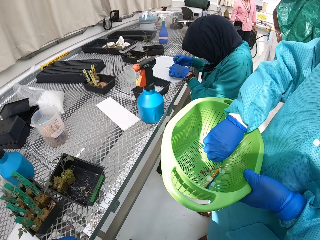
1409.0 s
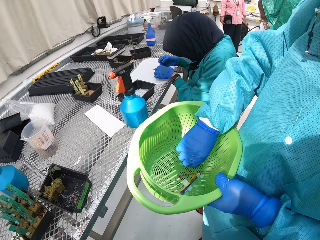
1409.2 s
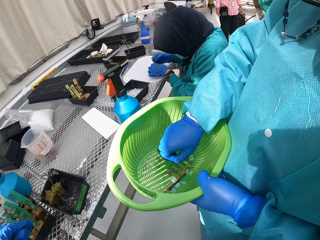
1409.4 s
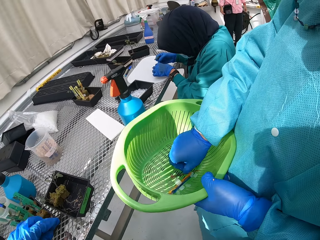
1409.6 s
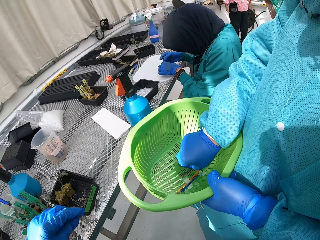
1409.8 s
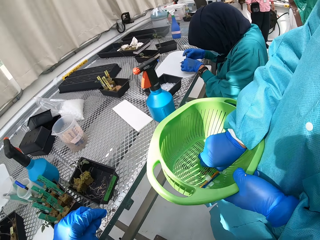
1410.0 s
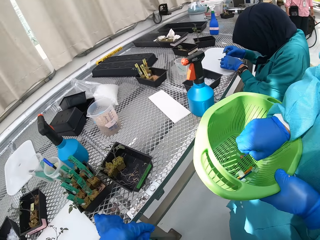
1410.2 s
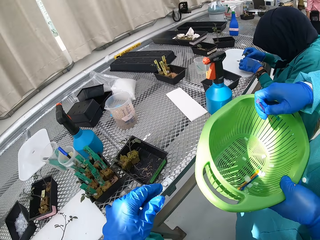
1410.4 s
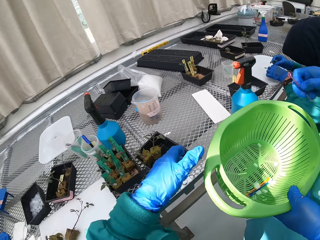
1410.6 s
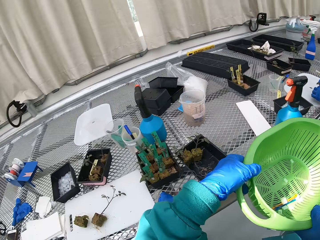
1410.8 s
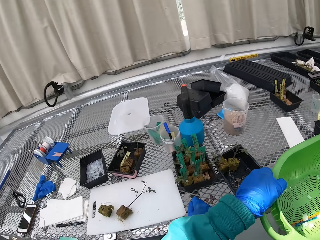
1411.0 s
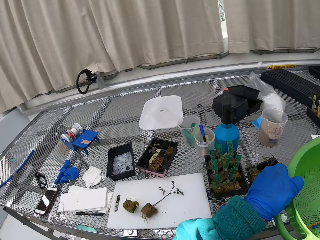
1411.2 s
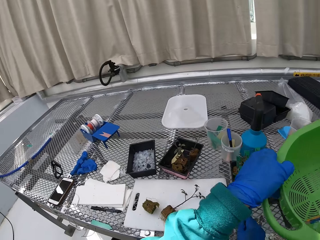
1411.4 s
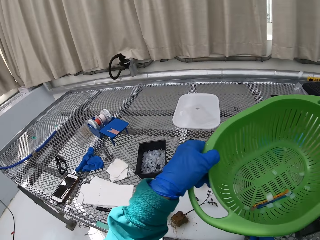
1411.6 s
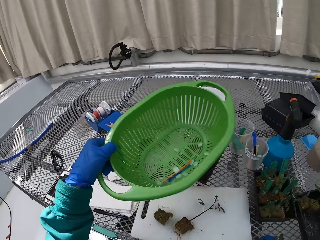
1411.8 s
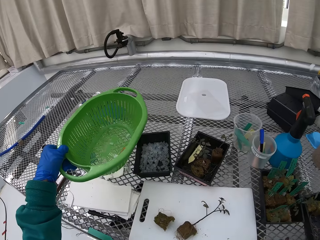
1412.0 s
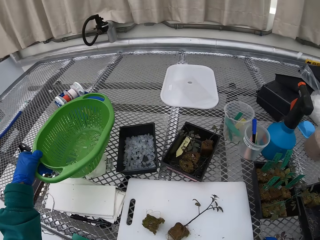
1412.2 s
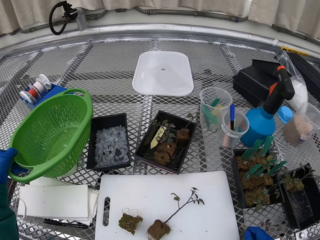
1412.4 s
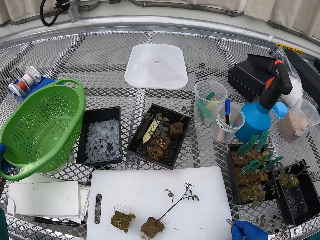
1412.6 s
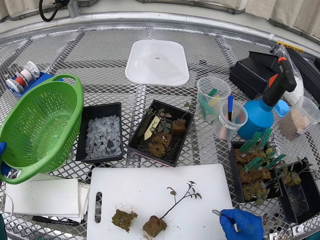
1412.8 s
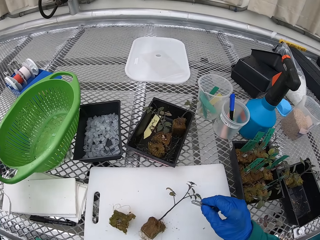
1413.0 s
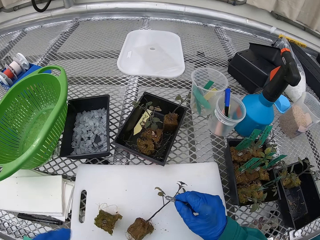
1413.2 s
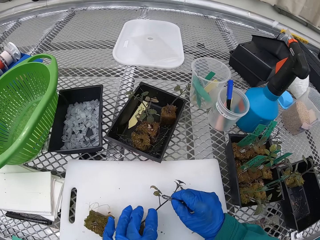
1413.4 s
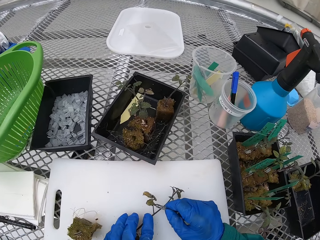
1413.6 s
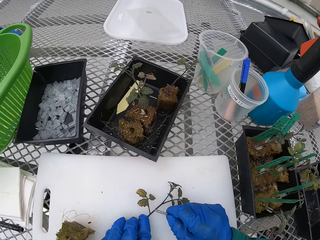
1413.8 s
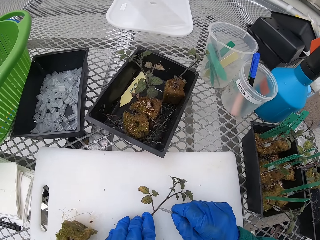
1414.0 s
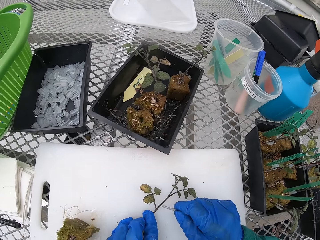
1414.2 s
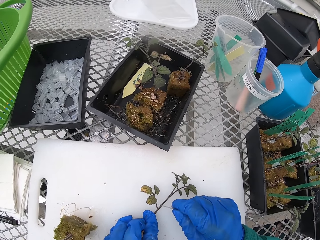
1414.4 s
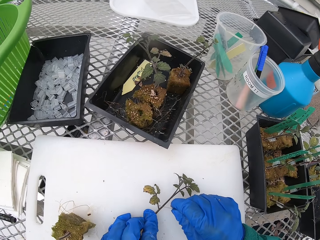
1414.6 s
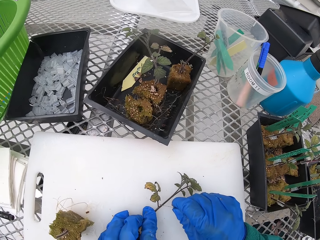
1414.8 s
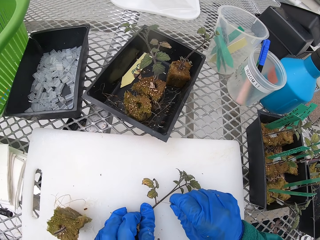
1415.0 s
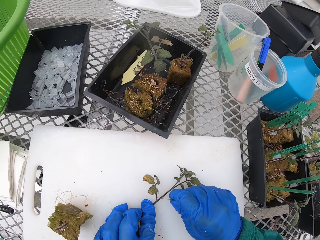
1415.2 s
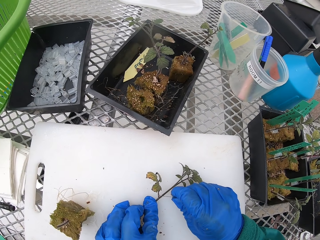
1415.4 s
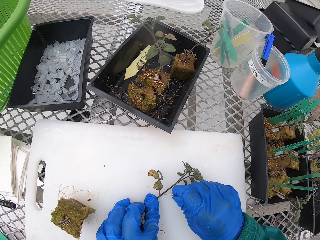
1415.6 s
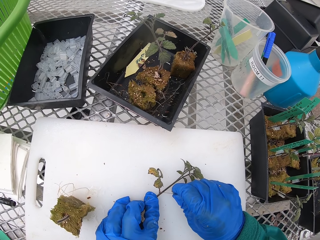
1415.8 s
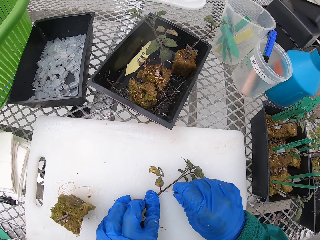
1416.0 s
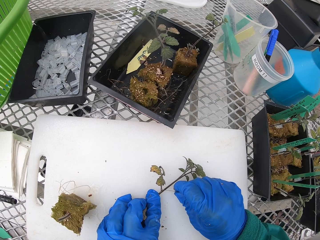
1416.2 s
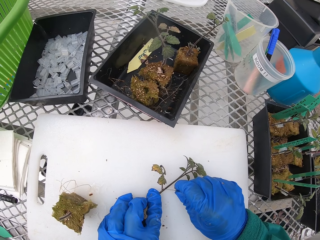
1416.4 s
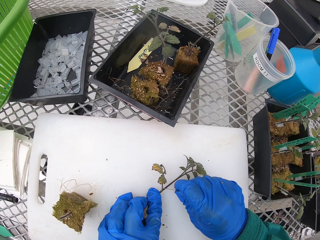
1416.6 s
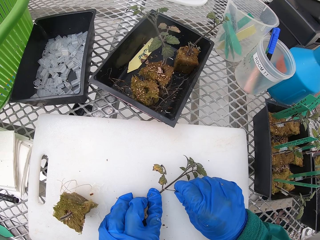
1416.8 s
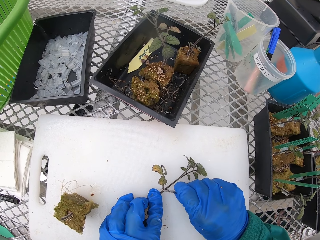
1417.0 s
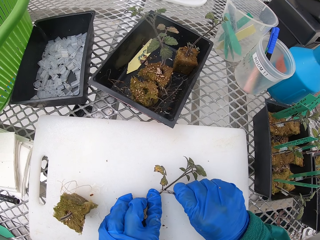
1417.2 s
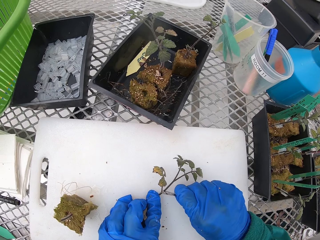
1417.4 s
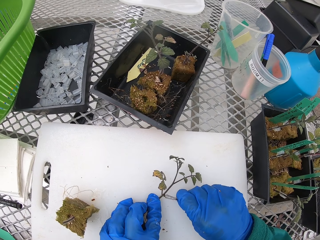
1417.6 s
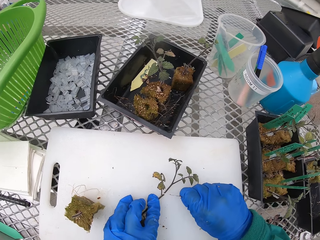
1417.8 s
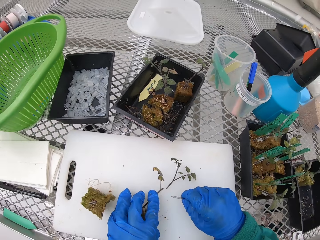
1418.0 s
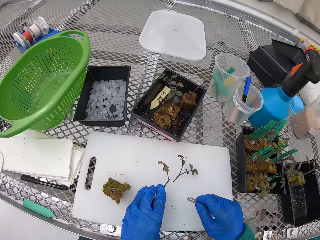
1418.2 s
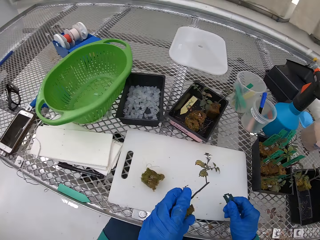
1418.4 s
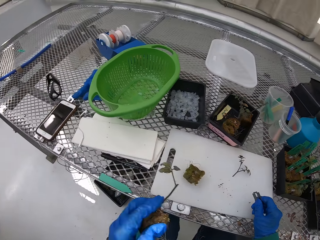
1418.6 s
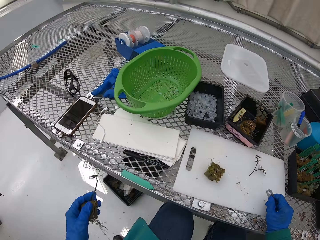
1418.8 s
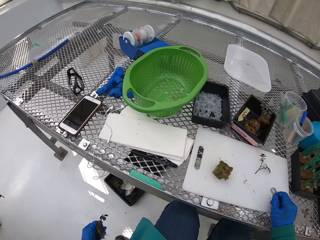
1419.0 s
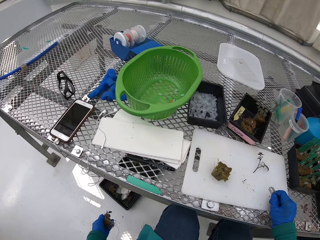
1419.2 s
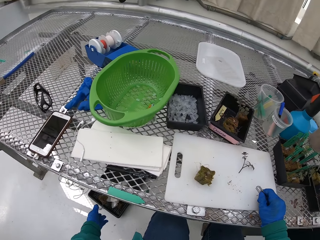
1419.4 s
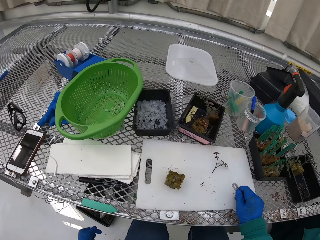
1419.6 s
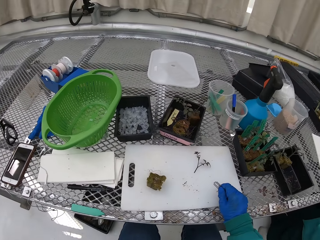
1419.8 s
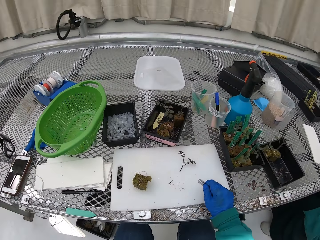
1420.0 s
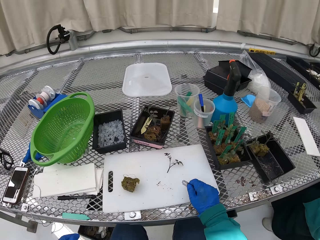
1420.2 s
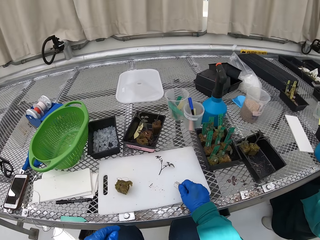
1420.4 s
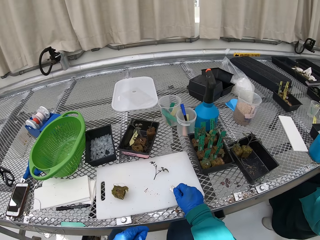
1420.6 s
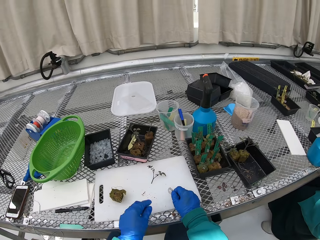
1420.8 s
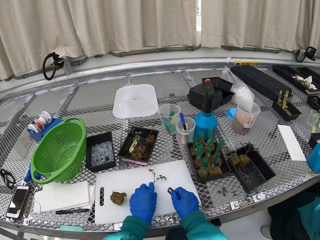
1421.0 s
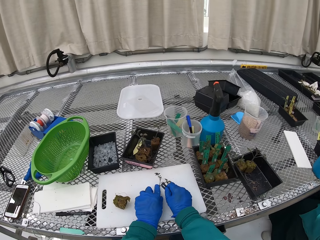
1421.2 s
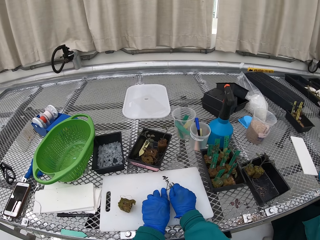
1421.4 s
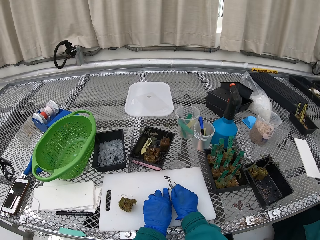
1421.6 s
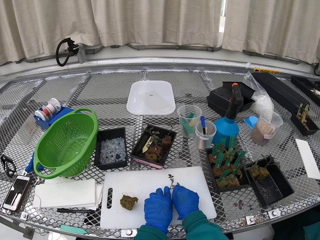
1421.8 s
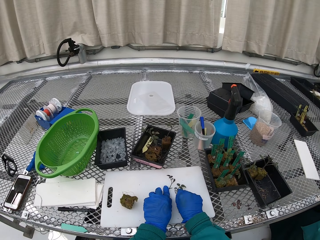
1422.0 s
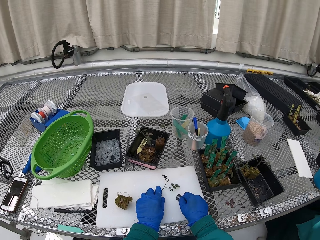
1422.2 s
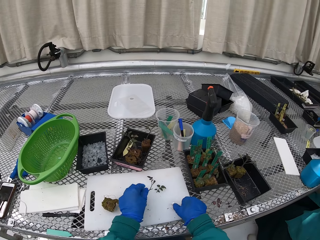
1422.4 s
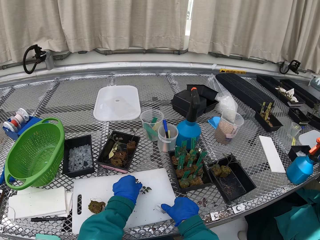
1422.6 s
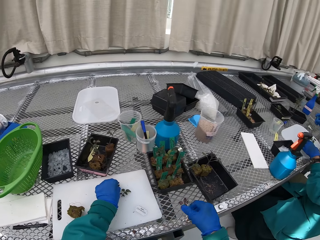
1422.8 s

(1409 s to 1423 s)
The woman takes a small container or pen from the basket. The camera wearer holds the basin. They place the basket on the table. They cut the plant with the razor. They throw the part of the plant or soil in the bin. They cut the plant with the razor.

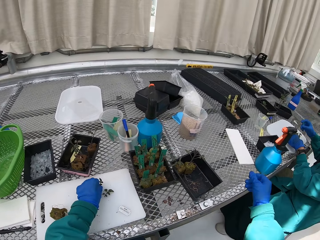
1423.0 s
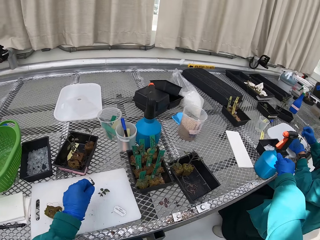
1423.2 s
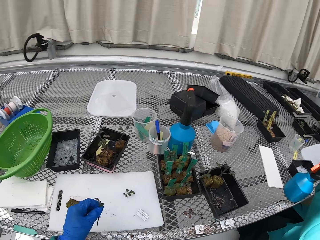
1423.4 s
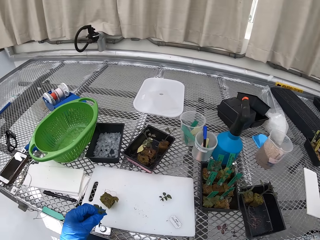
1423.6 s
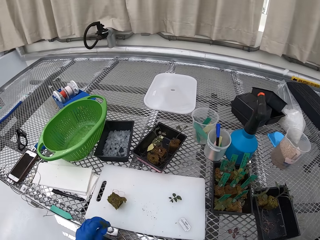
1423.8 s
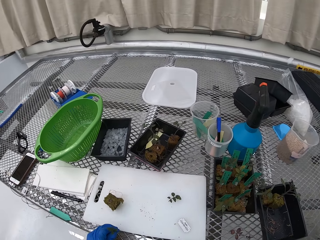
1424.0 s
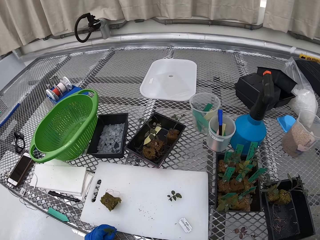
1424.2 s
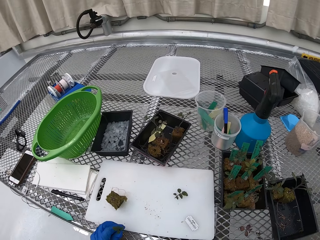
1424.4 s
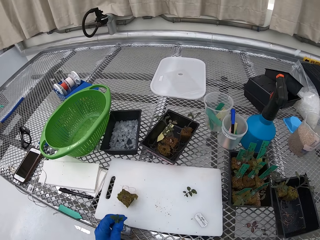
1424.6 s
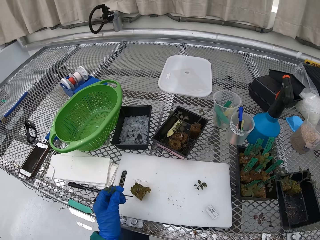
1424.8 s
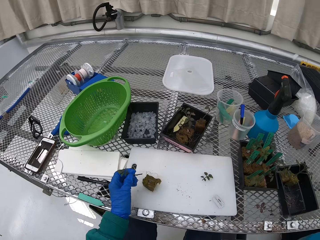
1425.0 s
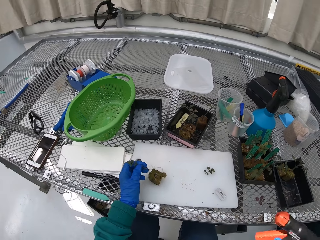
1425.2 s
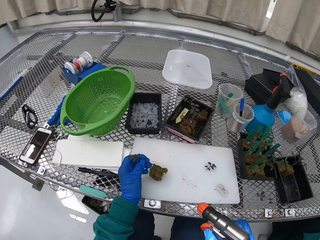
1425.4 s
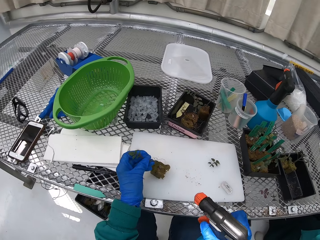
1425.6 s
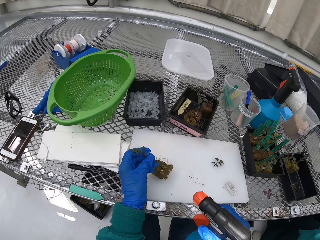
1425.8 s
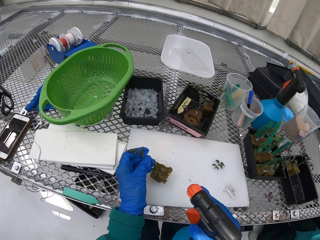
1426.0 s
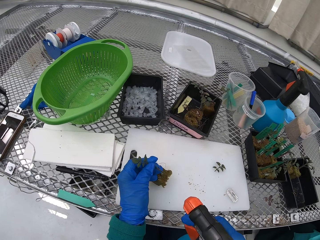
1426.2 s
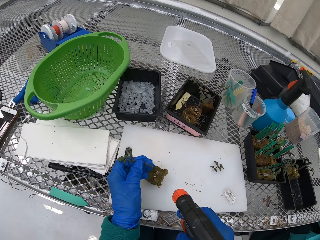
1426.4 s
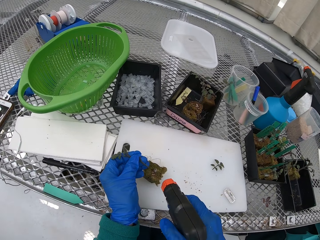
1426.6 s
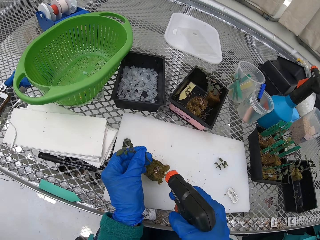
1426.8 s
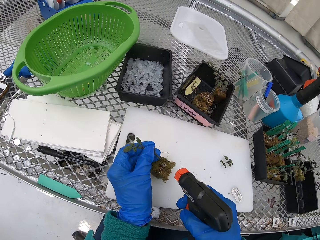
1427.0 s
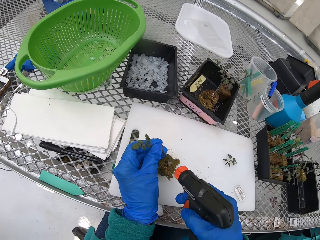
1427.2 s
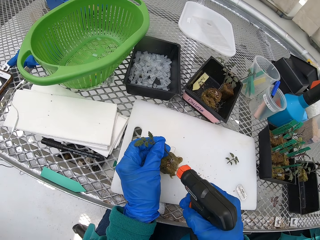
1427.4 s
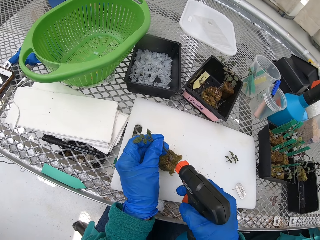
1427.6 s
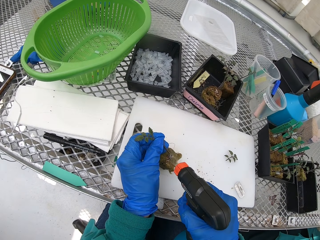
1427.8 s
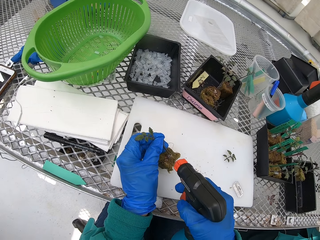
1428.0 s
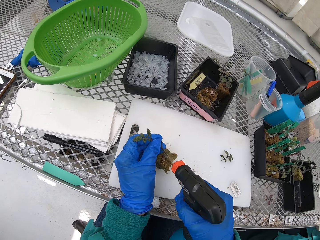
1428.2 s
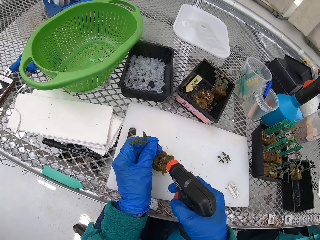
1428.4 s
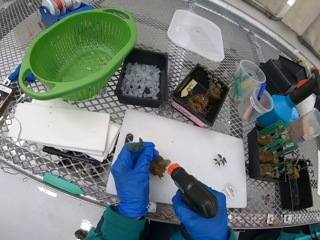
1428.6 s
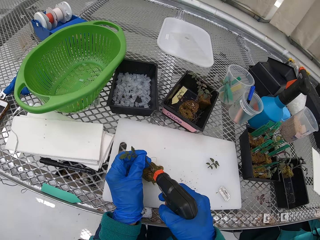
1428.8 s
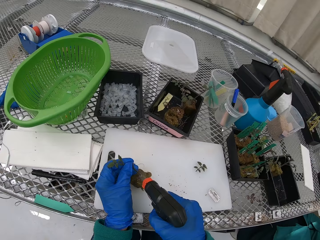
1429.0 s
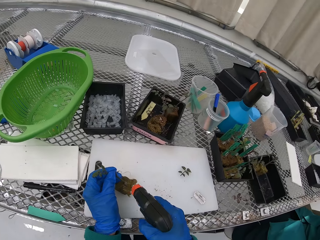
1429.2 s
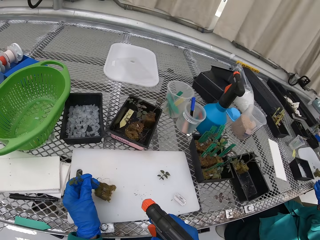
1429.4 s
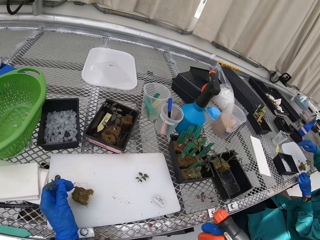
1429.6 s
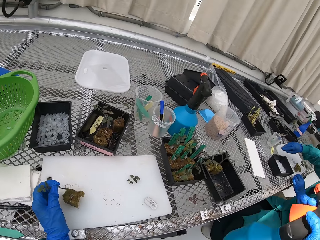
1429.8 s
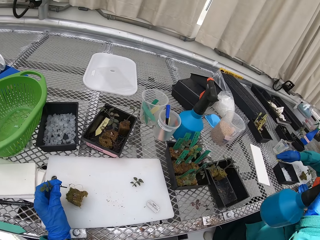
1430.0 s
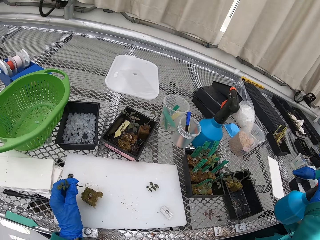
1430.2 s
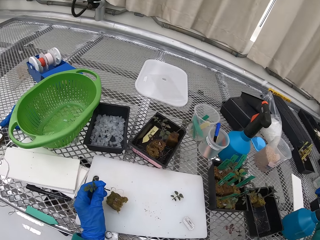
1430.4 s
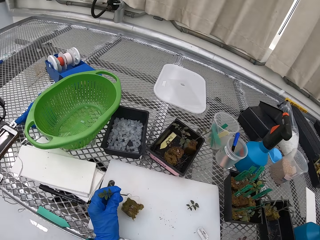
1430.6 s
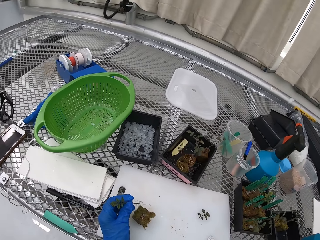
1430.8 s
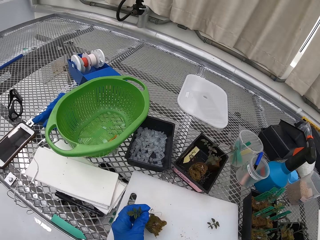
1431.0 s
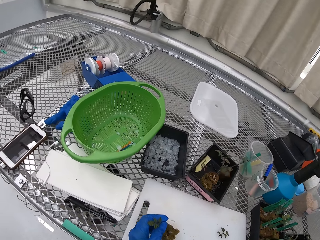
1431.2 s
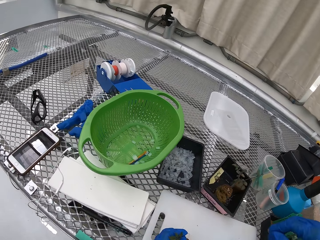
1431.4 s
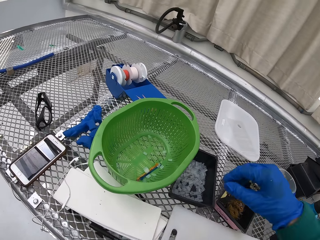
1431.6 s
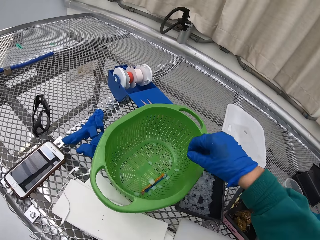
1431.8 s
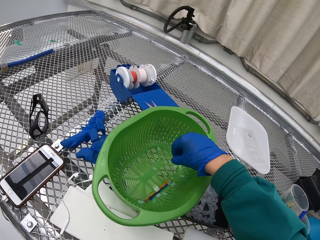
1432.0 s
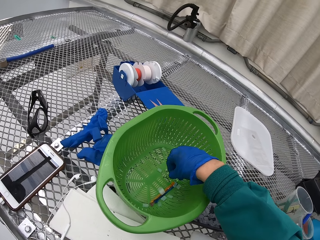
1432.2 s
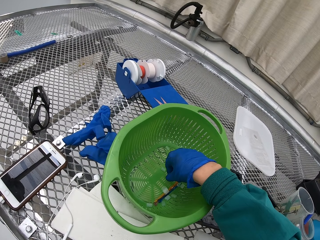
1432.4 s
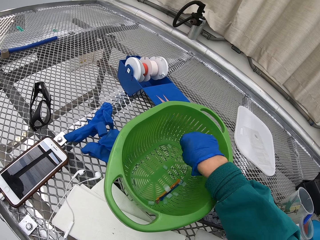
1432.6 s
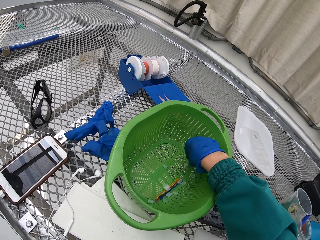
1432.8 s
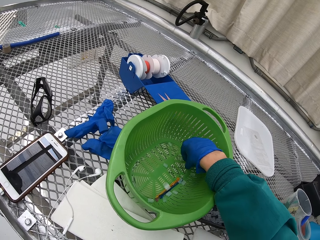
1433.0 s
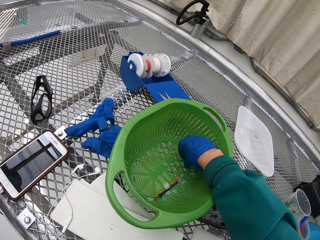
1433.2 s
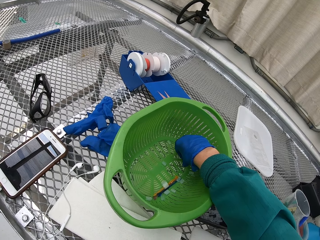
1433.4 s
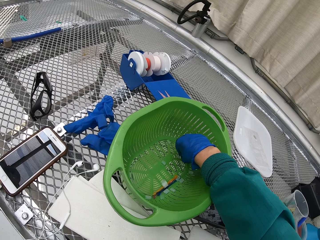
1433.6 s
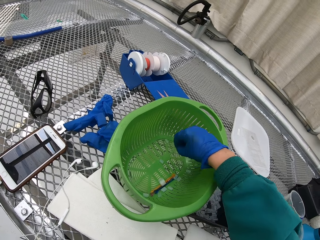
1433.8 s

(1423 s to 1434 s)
The camera wearer picks up the spray. They spray the plant with water. They put the spray down. They pick up the small pipe.
